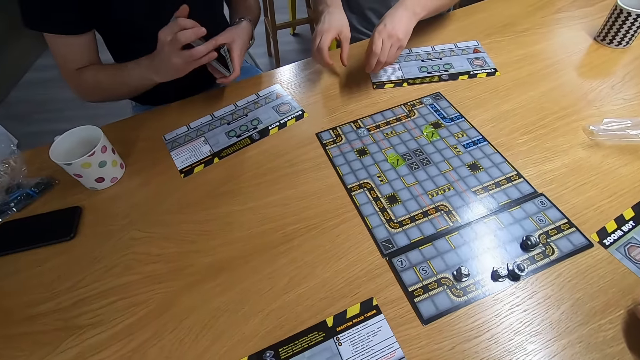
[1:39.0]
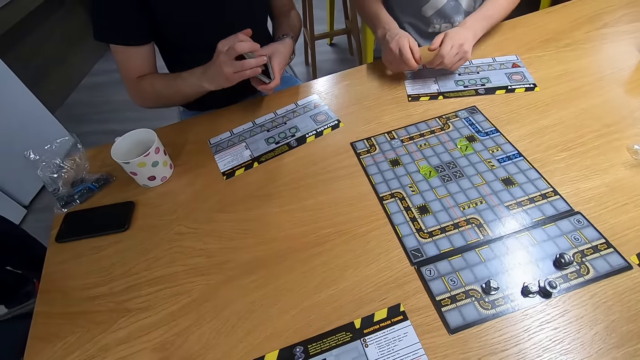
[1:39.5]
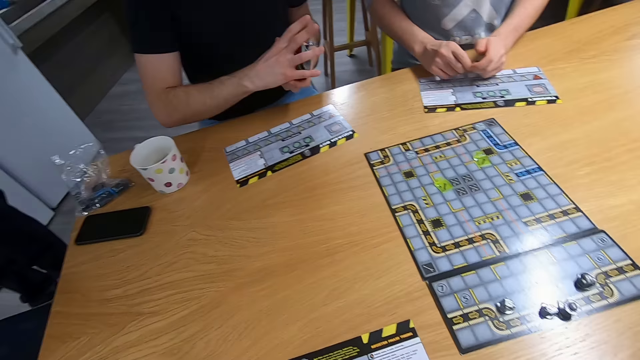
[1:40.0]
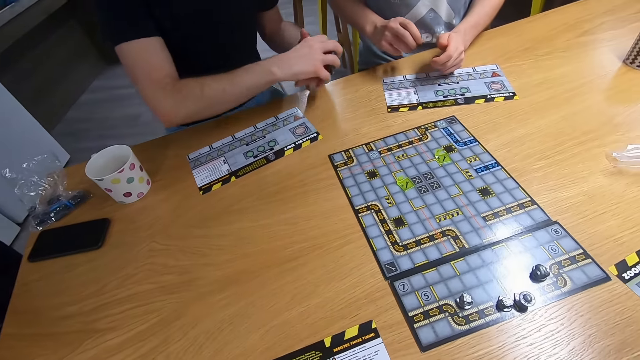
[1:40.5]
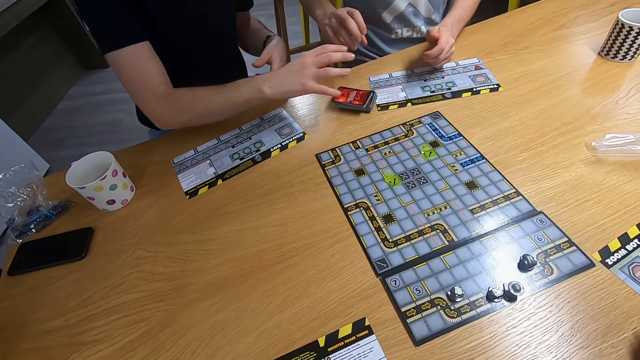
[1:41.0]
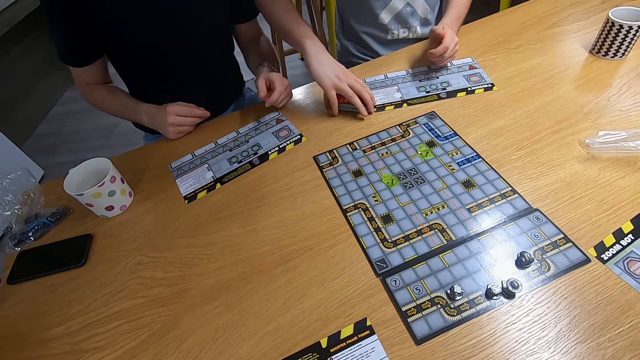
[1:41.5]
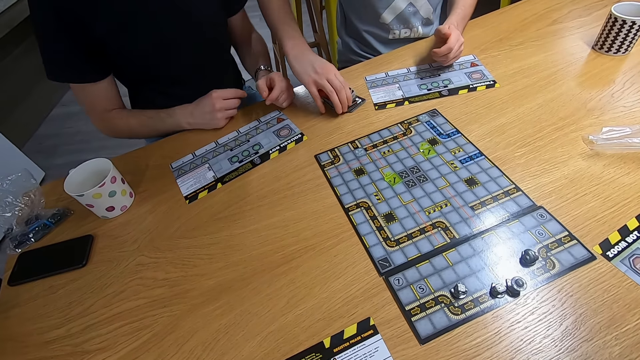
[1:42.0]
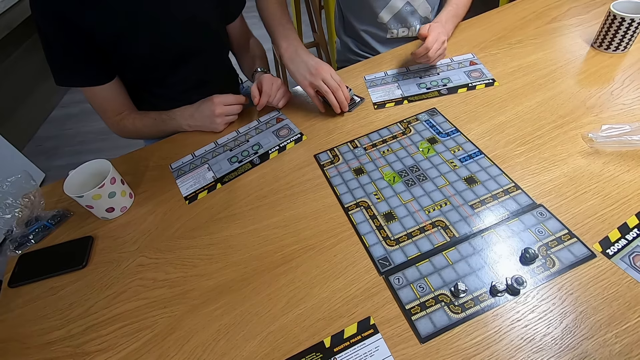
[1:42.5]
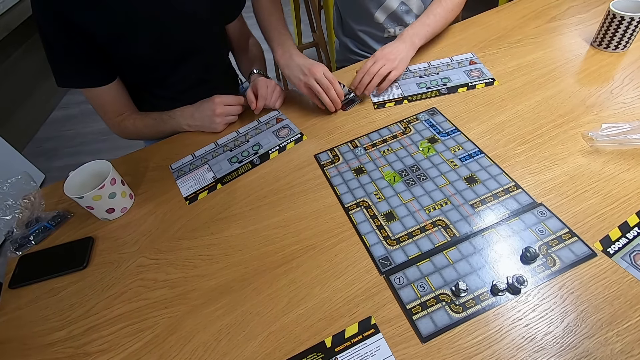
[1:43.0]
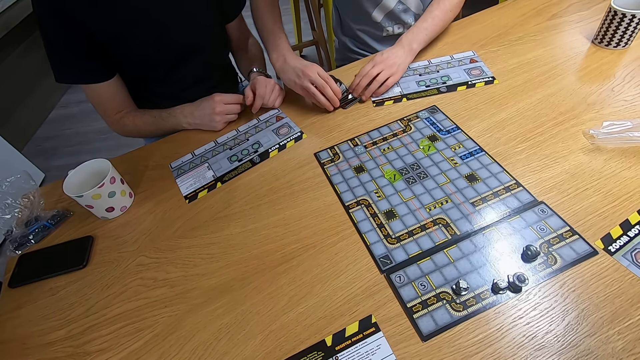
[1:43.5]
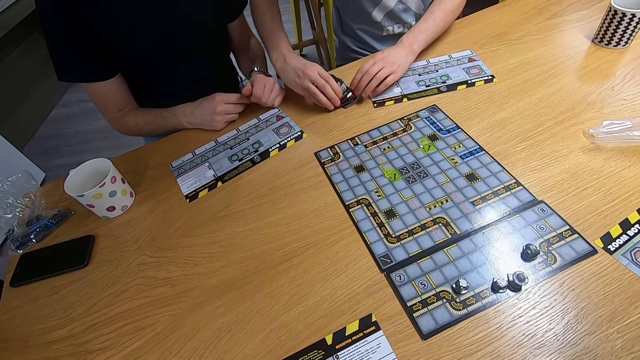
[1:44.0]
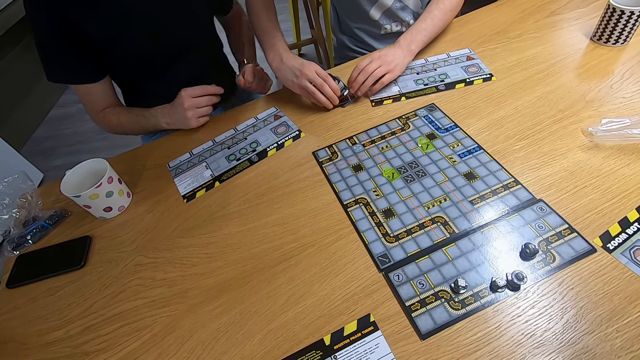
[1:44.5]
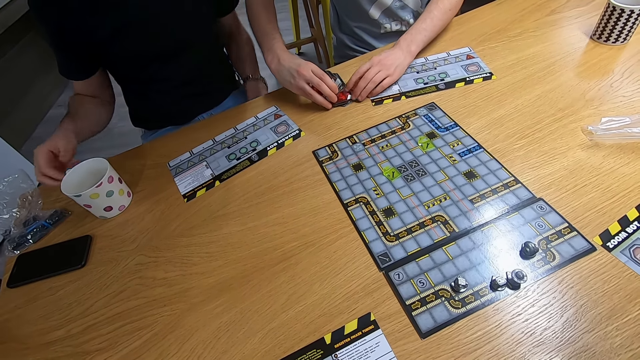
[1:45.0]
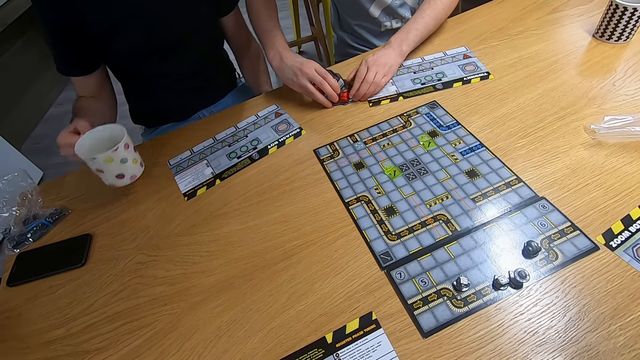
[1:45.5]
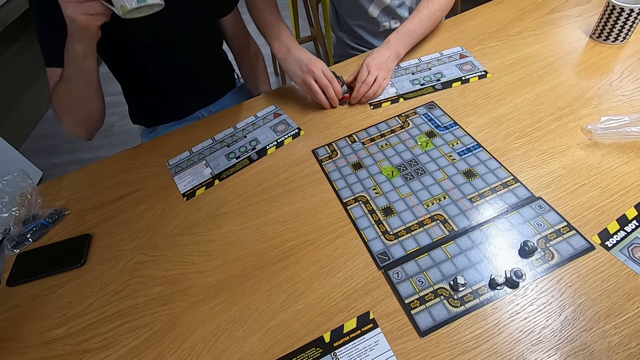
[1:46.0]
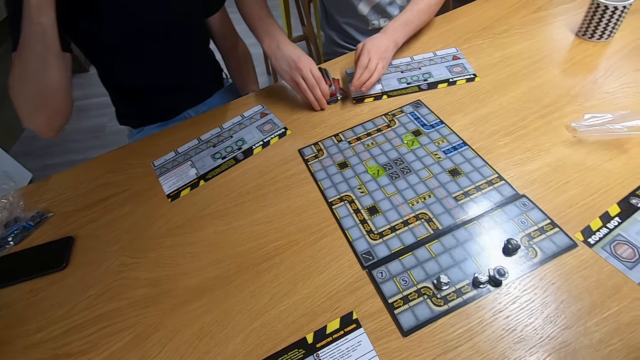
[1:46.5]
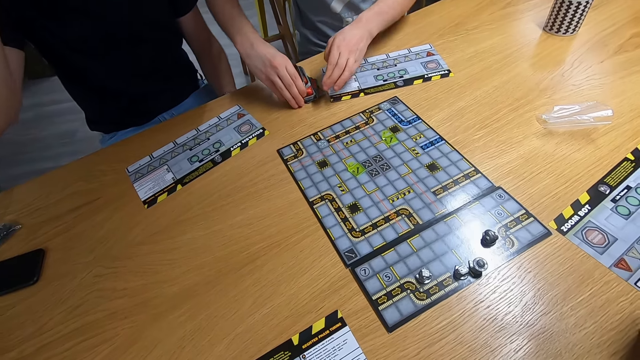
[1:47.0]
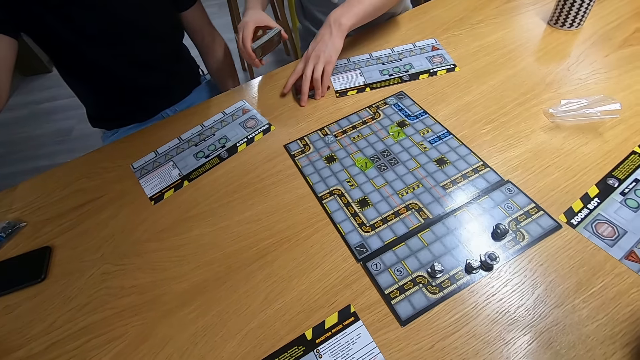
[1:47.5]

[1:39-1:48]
A man swings both hands. Another man drops the cards on the desk, picks the cards with the right hand and touches the cards with the left hand. The first man swings the right hand, picks a mug with the right hand and drinks the tea from the mug.

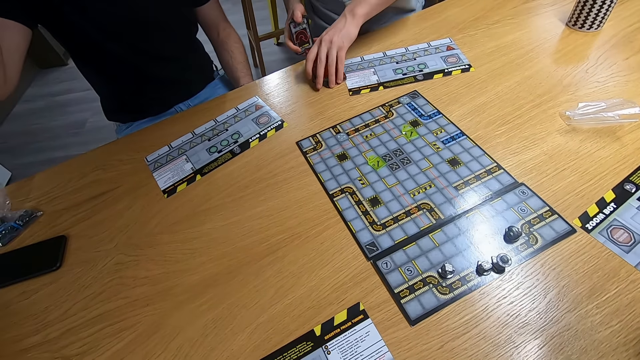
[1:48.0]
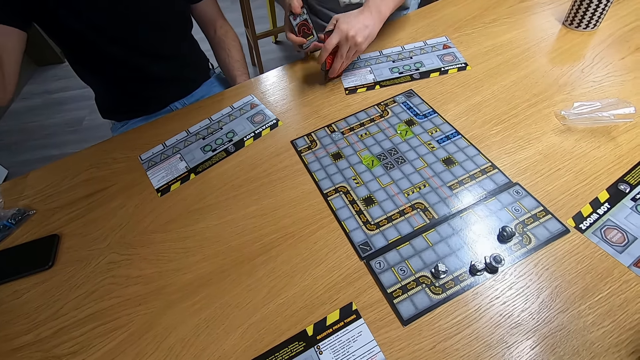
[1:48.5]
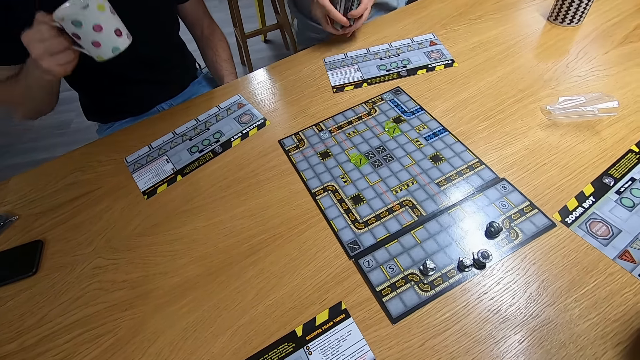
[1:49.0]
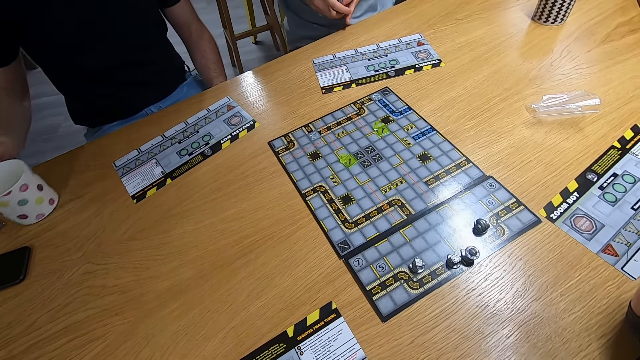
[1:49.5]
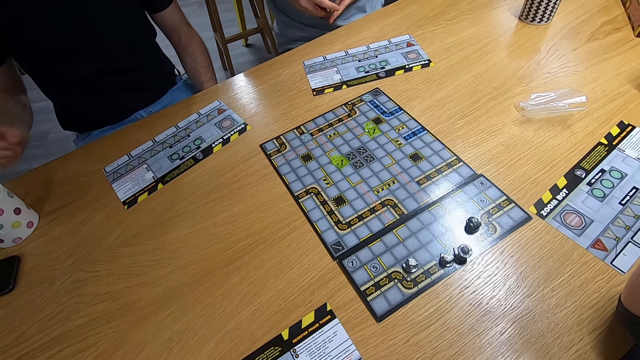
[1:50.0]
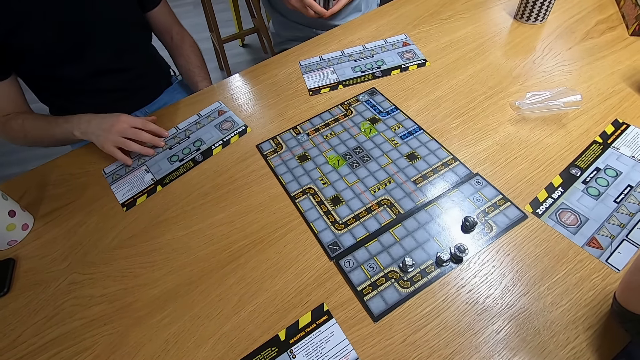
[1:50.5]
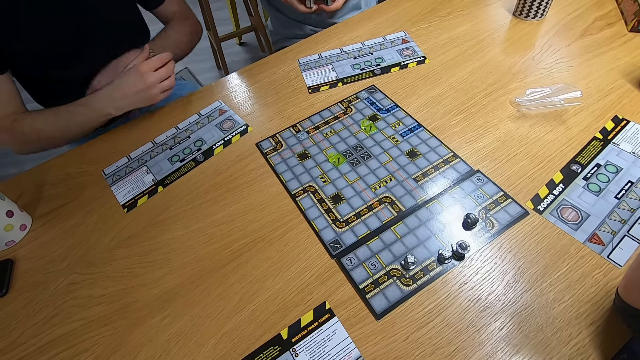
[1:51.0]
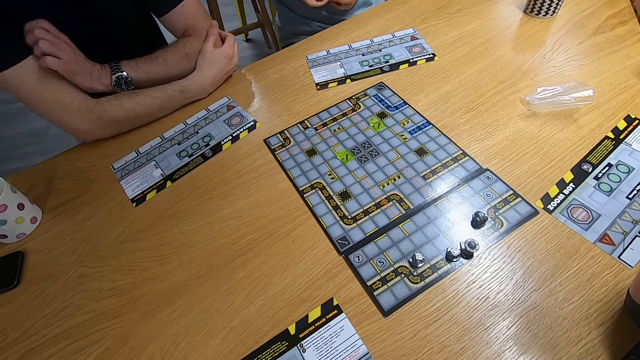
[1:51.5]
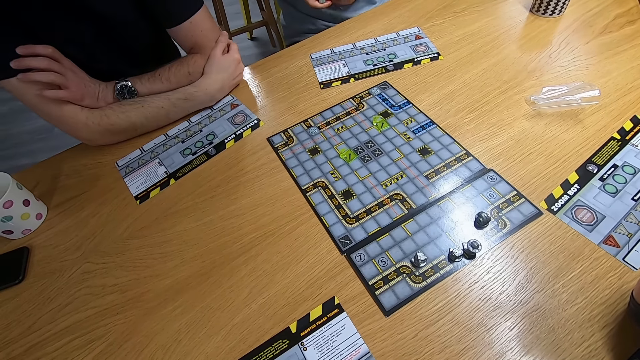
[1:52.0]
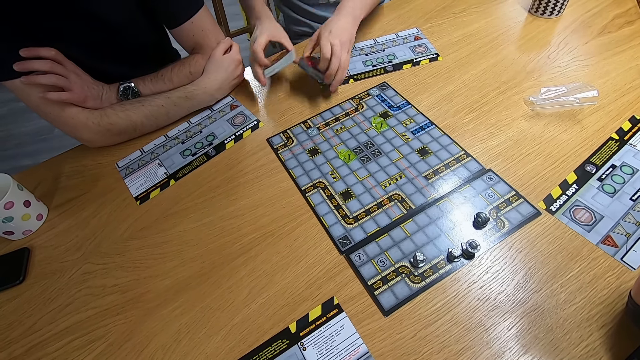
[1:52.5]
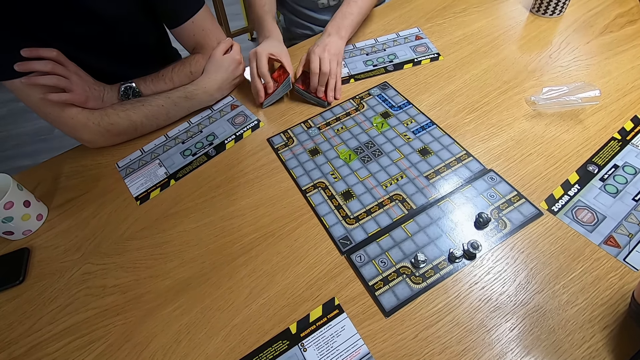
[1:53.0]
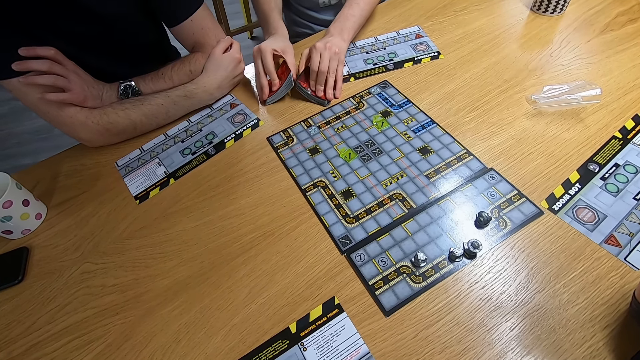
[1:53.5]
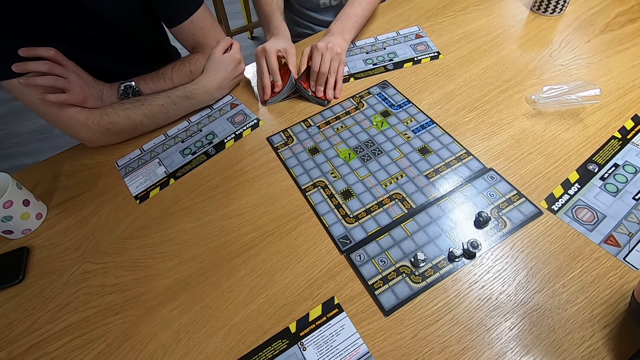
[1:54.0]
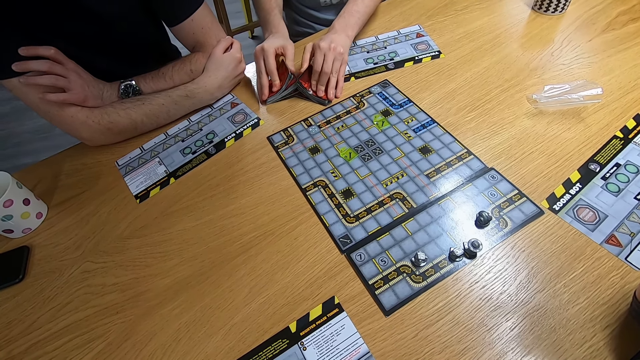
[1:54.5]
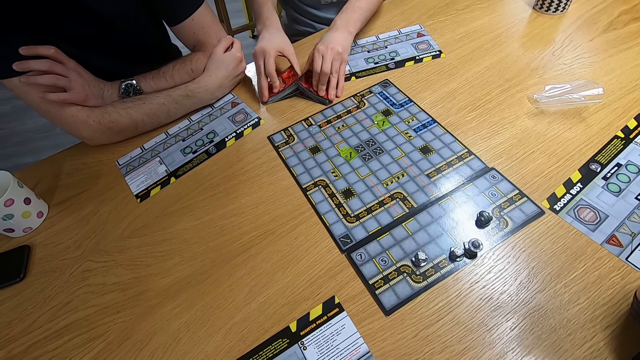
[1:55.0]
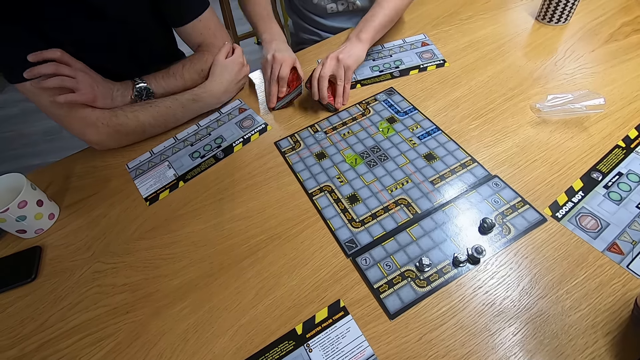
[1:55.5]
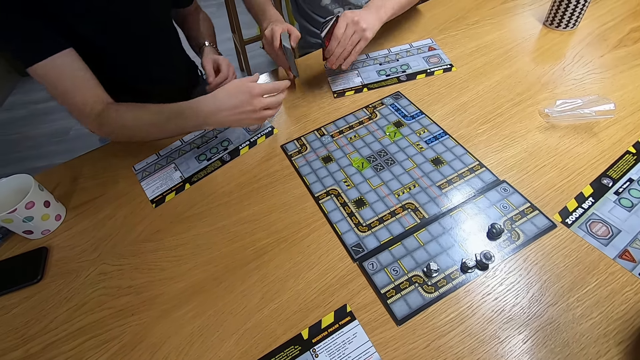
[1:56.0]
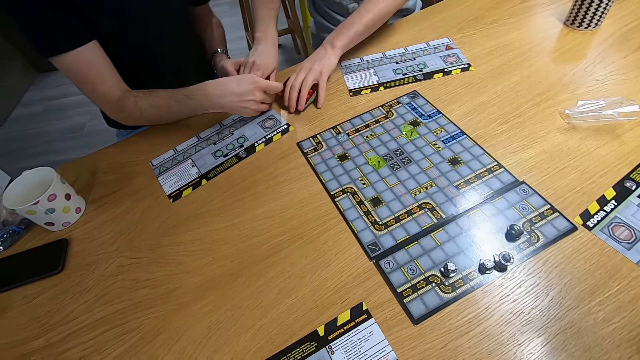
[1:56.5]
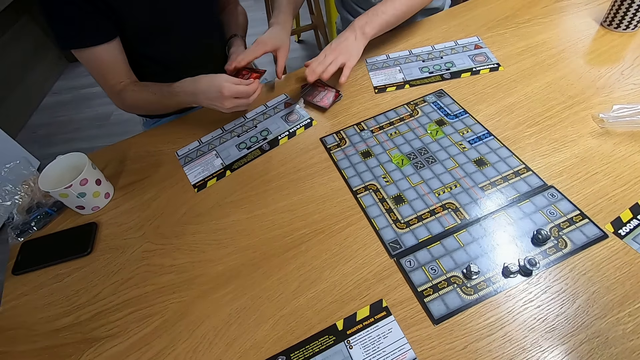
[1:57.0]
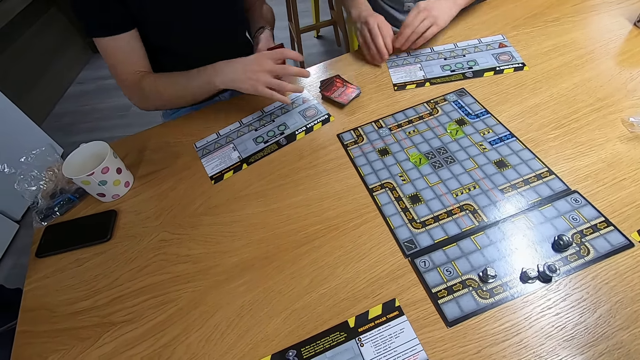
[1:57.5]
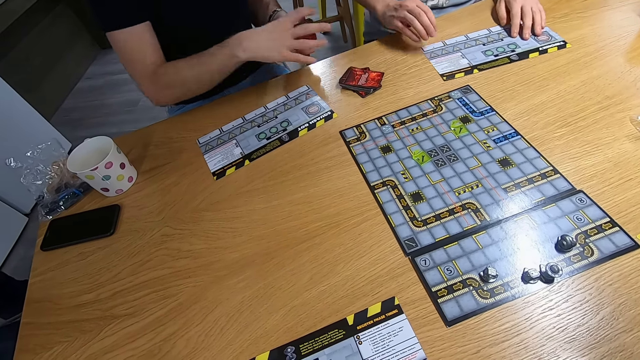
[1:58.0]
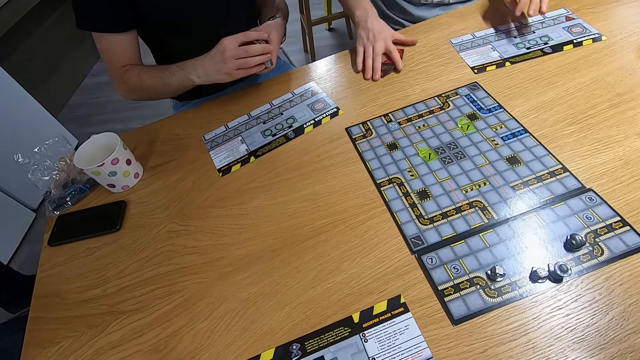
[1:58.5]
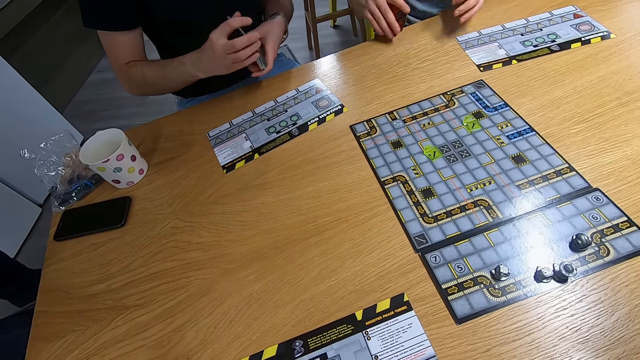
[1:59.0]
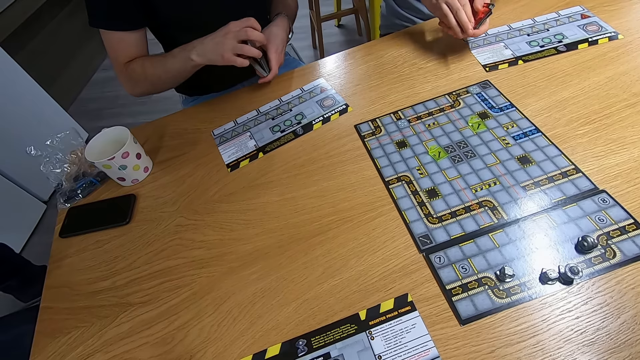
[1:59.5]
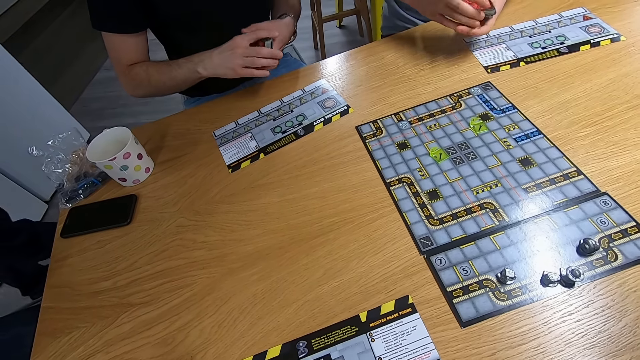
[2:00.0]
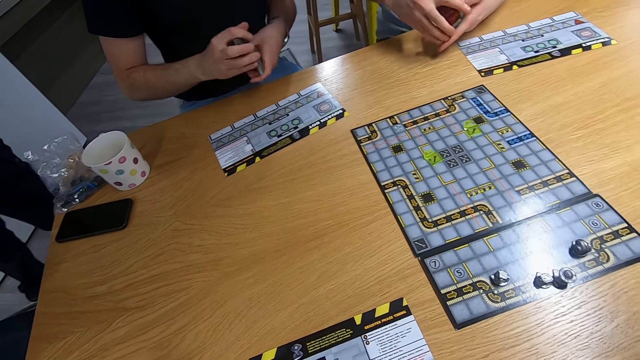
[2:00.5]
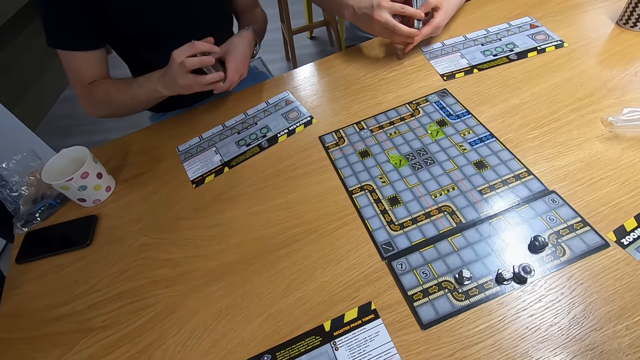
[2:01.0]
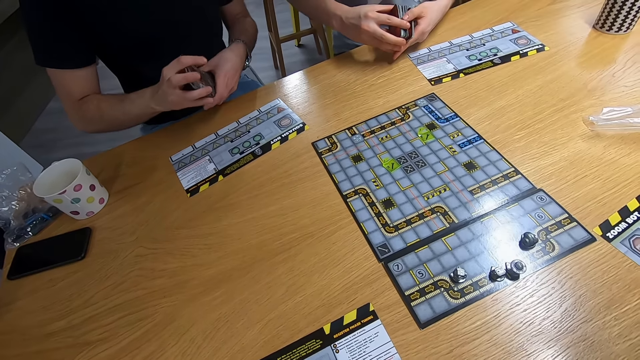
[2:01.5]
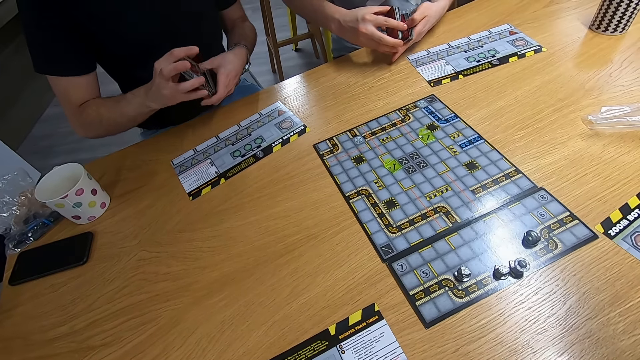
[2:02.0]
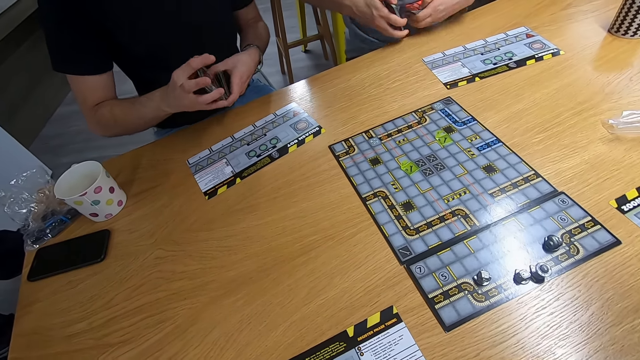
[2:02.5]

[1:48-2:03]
A man picks the cards with the left hand. Another man swings the right hand, drops the mug on the desk, swings the right hand and holds the hands together. The first man swings both hands and holds the cards. The other man swings the right hand. The first man drops the cards on the desk. The other man holds the cards with the right hand and moves the cards with the left hand. The first man picks the cards with the right hand and moves the cards to the left hand. The other man shuffles the cards on the hands. The first man shuffles the cards on the hands.
